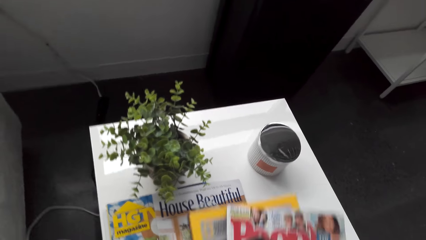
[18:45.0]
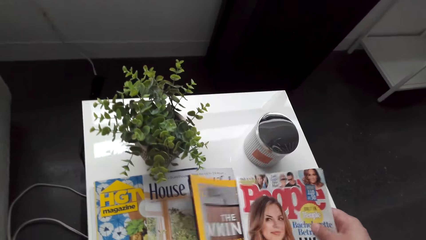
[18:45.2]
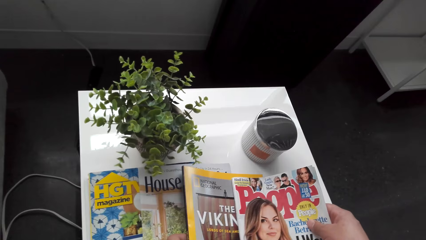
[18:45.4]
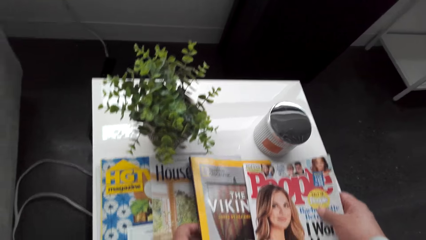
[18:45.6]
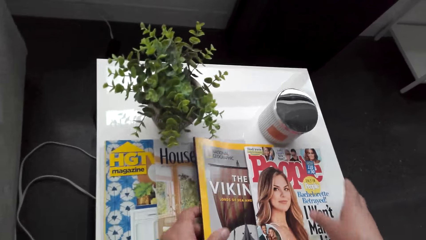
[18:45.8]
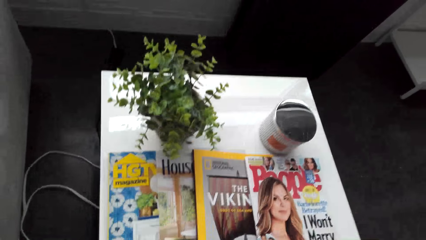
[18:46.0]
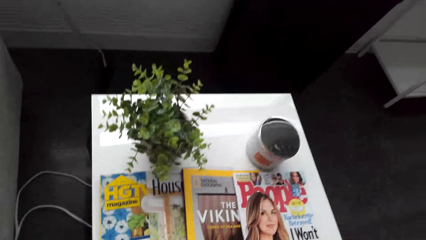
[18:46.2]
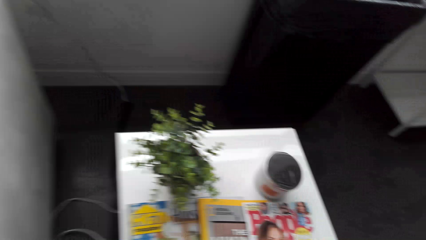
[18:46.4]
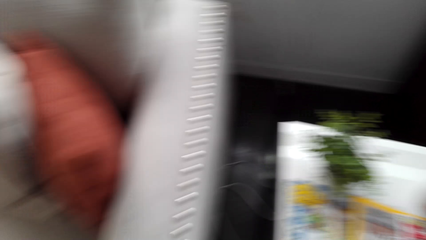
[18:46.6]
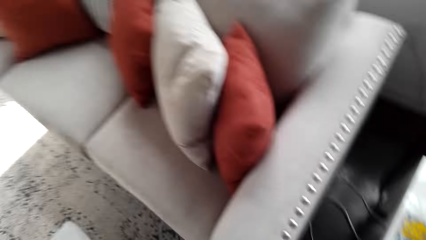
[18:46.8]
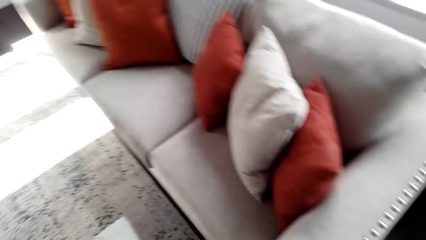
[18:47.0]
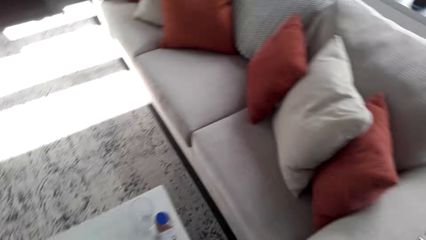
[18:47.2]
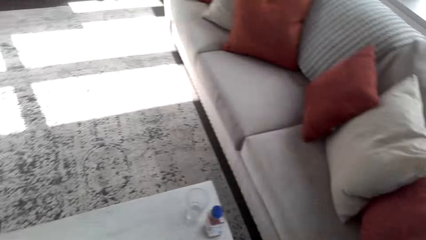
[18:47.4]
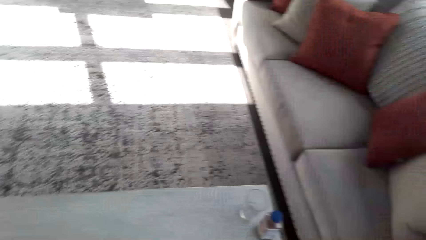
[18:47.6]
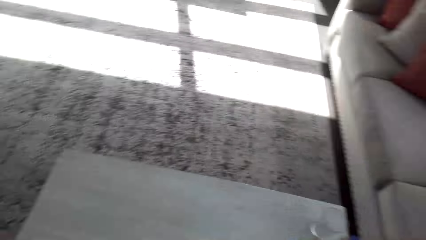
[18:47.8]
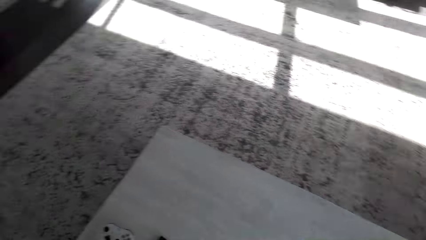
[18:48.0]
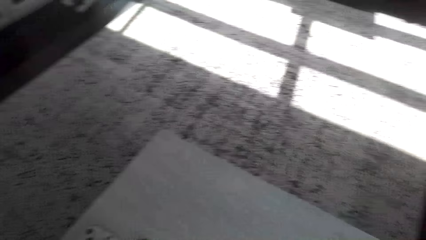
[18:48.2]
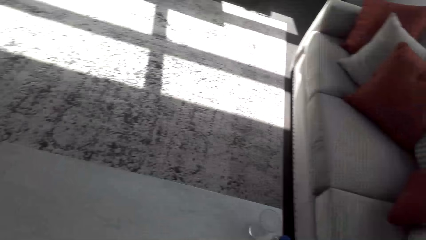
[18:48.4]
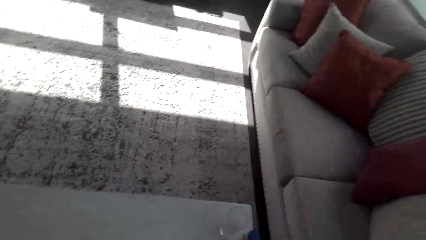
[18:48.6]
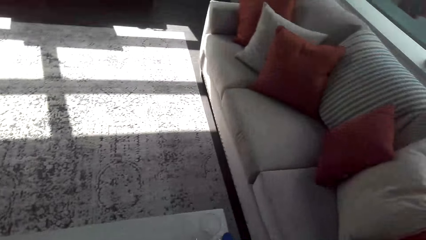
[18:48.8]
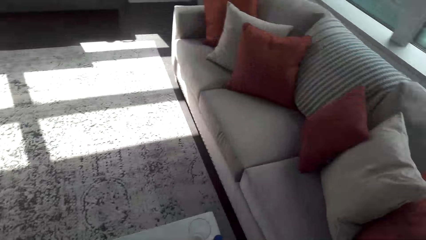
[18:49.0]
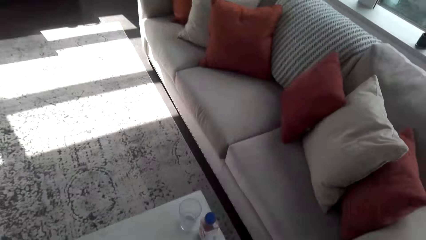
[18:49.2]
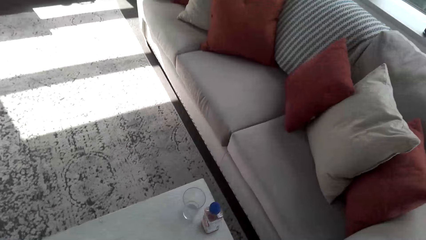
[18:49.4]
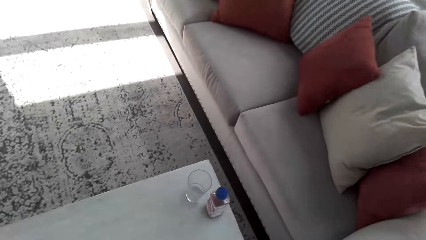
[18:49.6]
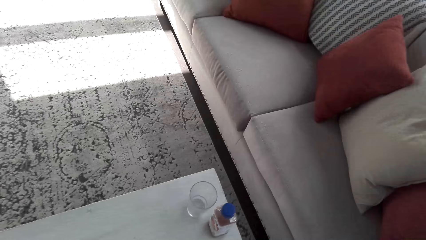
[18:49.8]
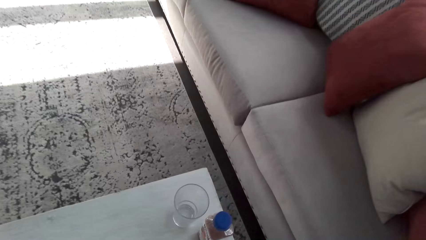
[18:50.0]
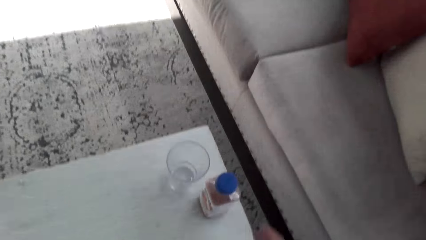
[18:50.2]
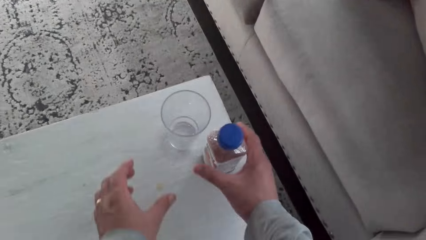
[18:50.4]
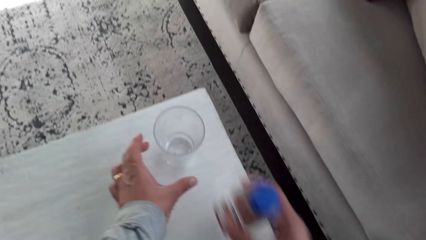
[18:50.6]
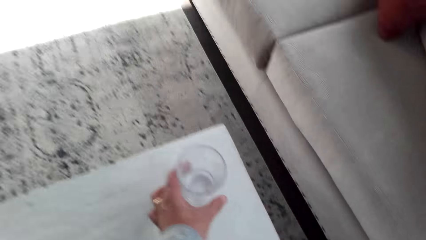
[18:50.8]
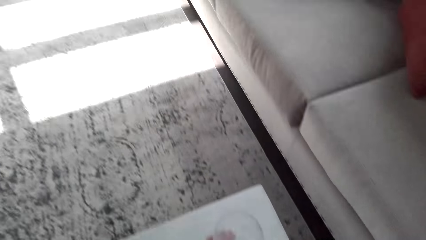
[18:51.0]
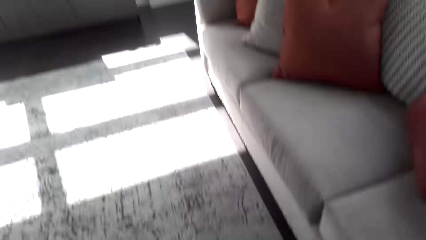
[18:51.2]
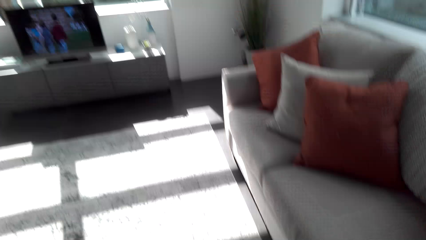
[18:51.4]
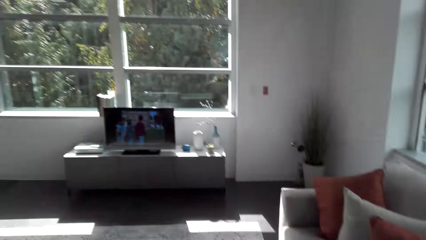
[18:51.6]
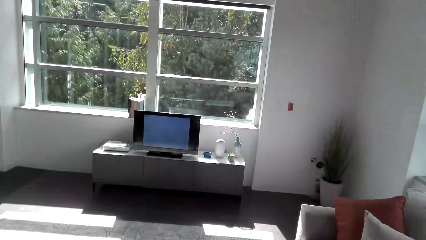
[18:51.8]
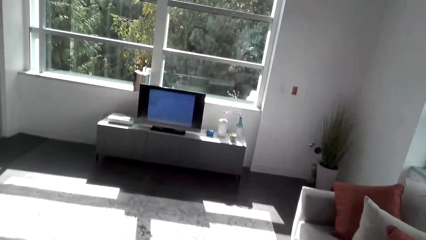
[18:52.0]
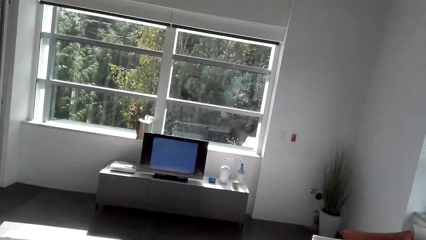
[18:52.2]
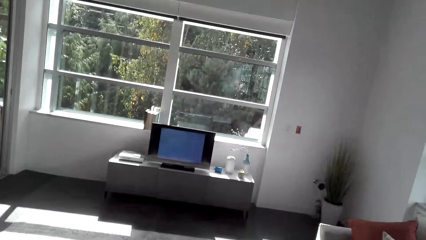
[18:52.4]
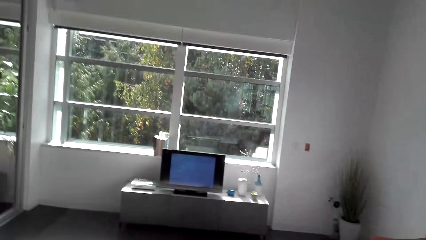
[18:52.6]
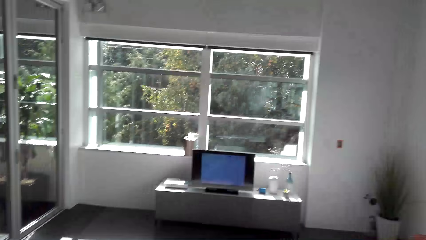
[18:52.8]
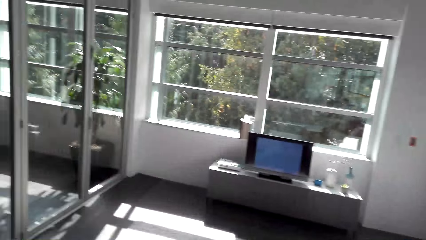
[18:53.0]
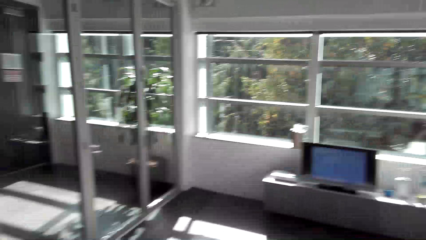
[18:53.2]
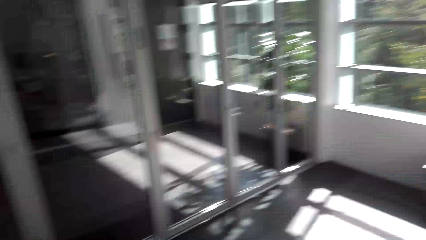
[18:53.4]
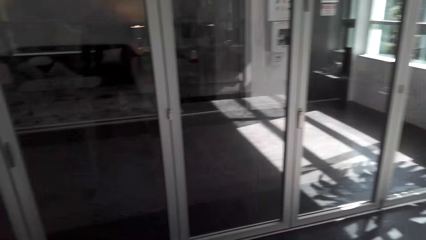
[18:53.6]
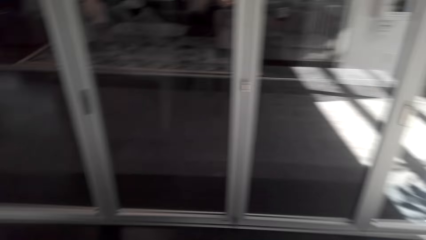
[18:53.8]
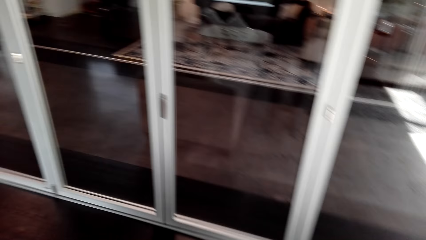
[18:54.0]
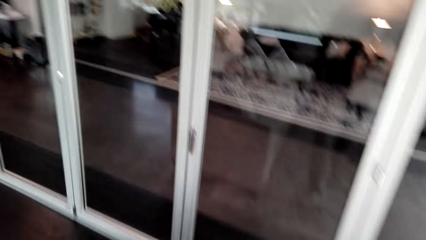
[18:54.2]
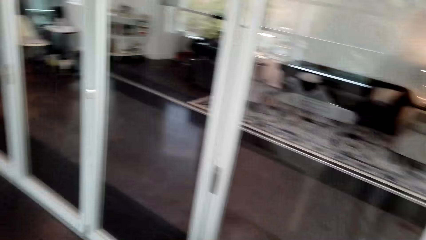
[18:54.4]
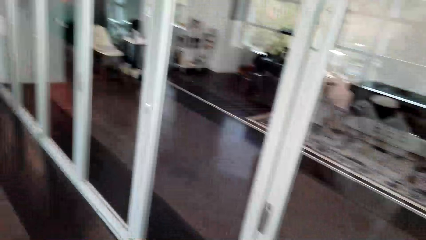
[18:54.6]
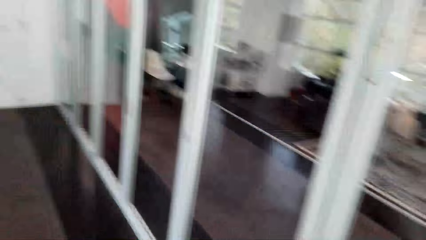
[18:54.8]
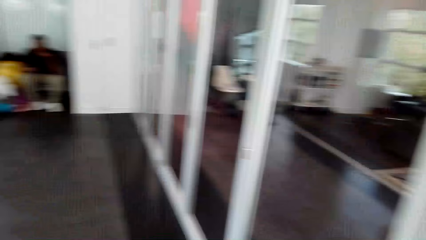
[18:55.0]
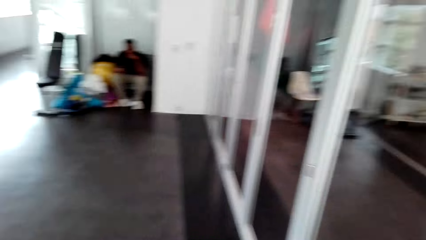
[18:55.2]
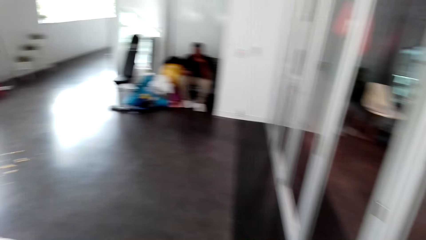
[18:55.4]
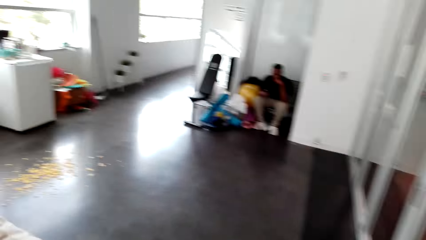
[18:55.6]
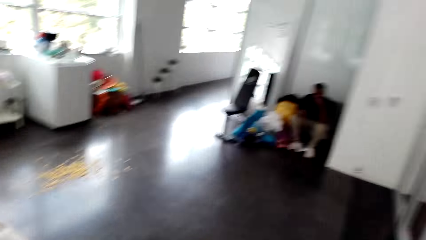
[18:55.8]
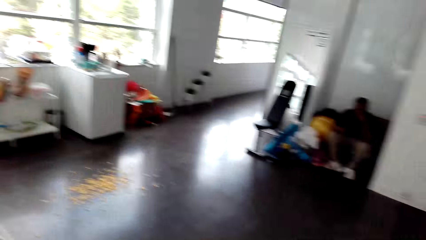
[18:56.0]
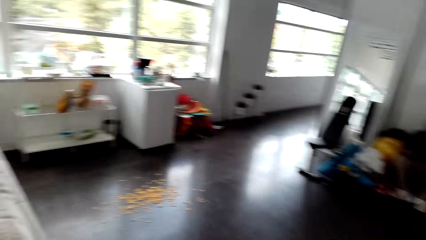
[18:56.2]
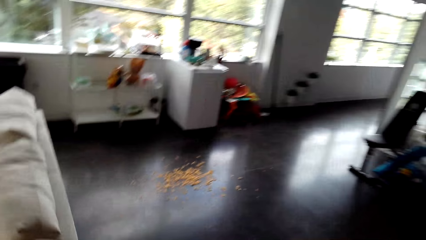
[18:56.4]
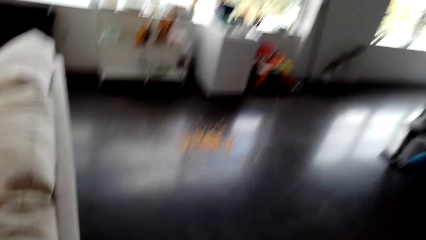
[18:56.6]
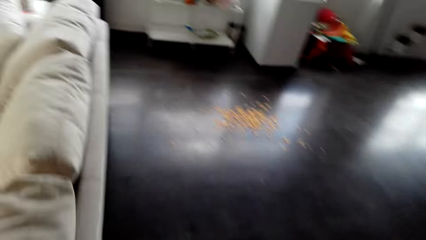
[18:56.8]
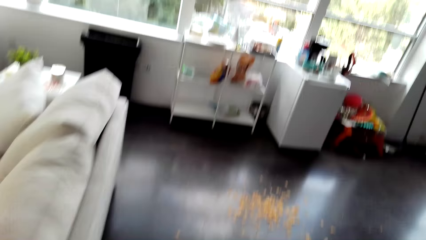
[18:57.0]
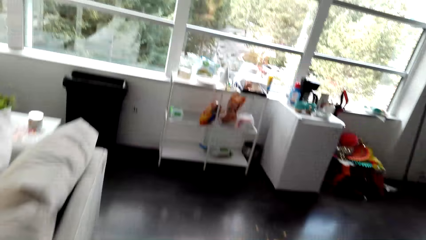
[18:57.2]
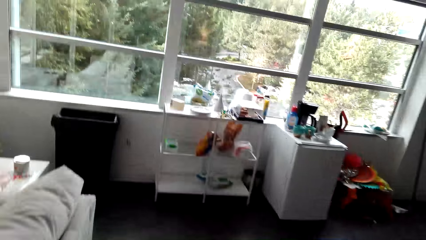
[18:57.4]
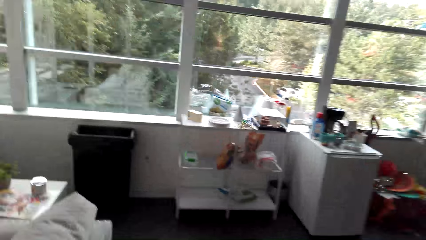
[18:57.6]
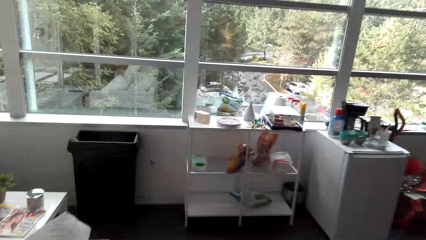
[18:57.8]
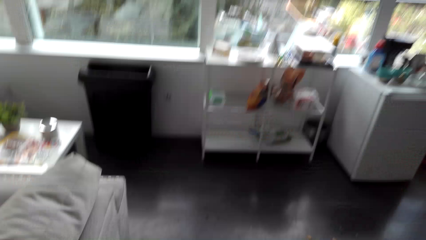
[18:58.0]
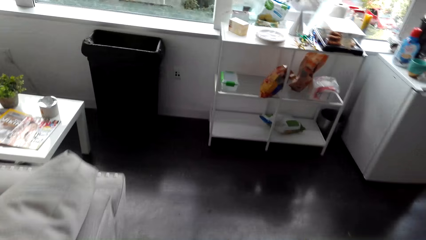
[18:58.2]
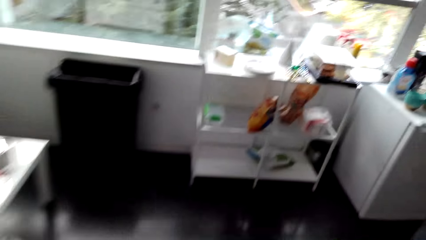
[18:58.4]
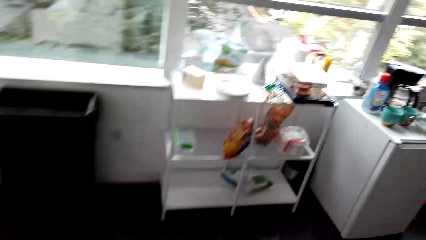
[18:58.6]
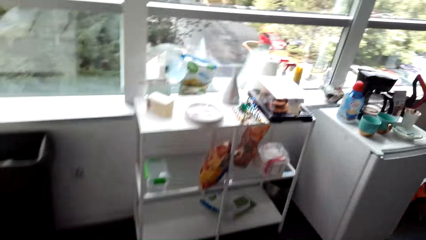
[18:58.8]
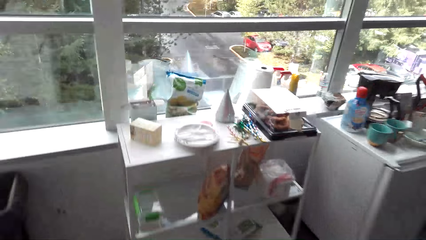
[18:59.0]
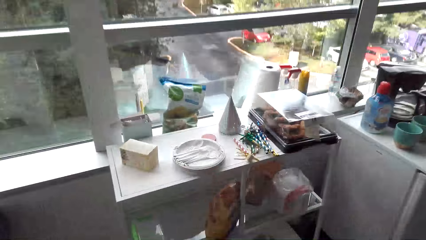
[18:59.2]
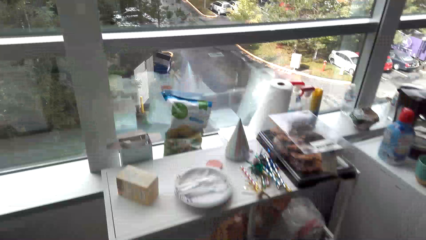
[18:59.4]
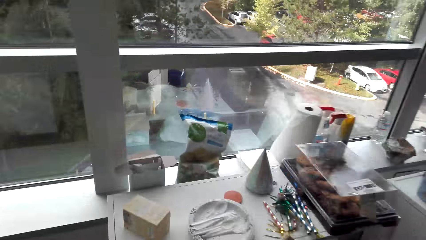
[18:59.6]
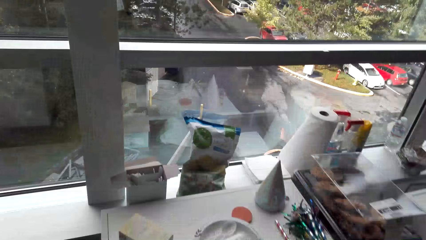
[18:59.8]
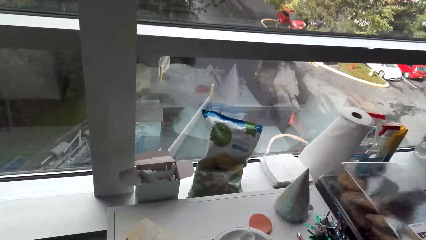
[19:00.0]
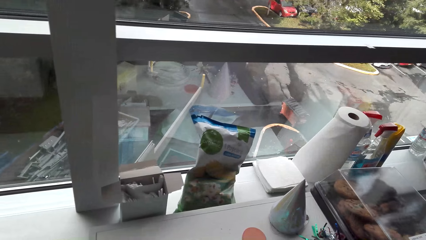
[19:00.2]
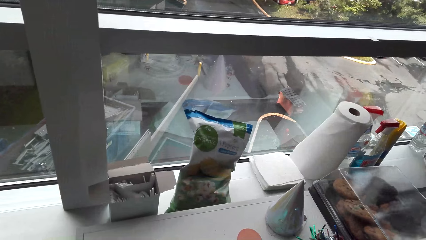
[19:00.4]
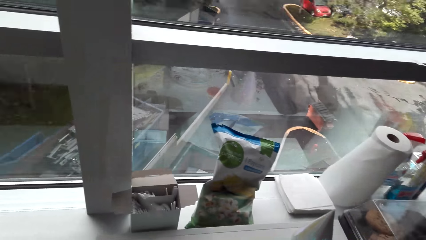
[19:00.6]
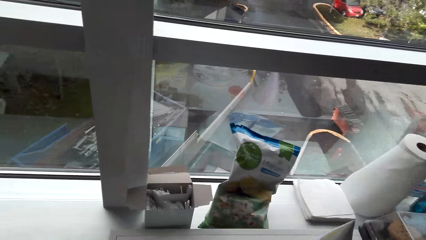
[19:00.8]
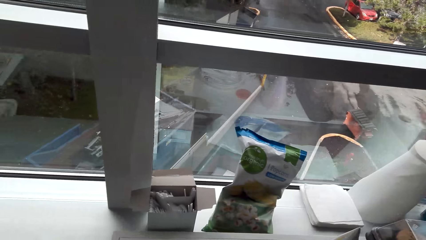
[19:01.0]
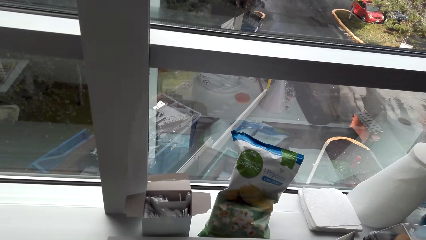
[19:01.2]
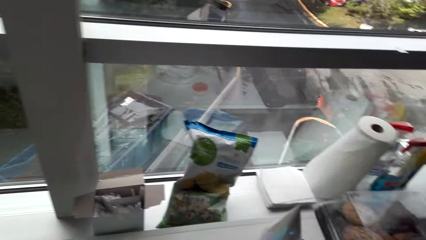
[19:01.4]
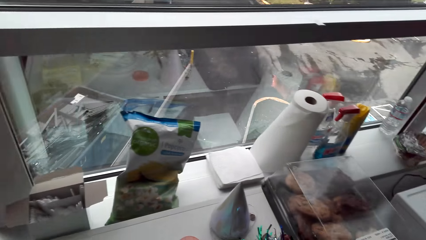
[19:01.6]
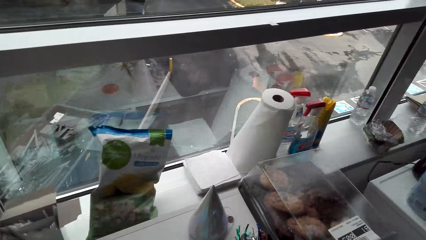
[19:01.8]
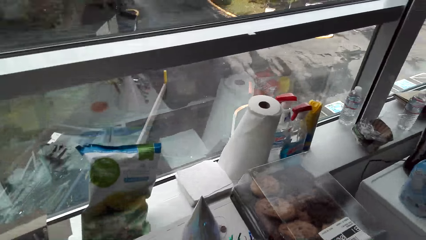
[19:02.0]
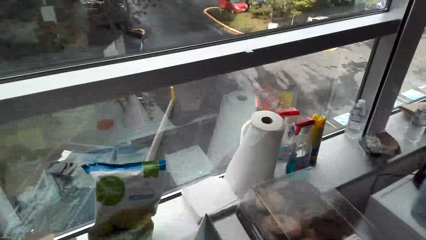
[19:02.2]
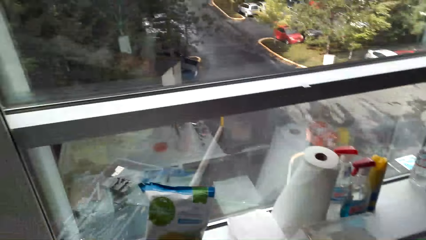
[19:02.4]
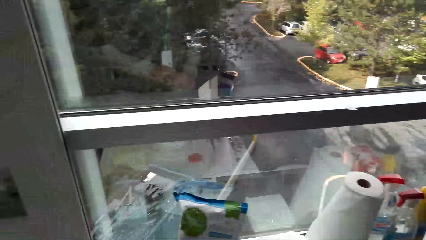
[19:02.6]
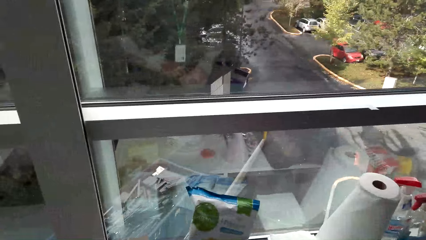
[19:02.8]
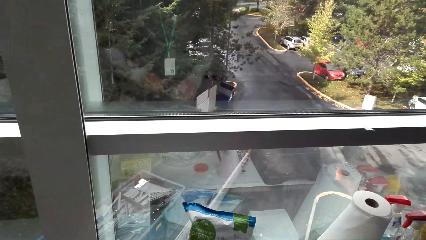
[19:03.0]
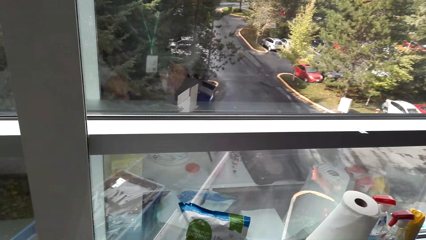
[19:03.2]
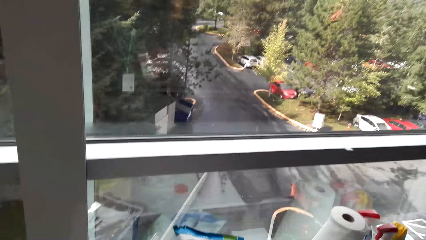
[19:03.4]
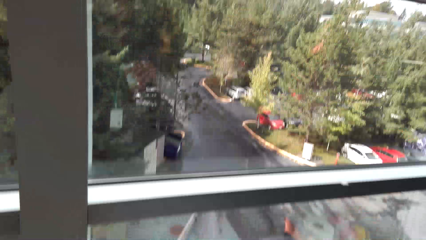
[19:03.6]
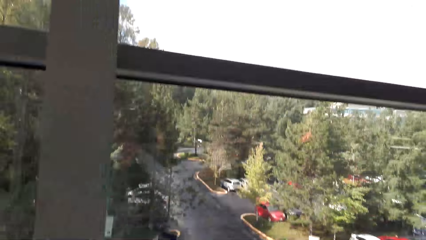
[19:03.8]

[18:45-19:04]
The camera wearer puts the magazine on top of the freezer. They move around the dining room. They pick up a glass of water and the bottle from the table. They move around the kitchen. They stand beside the table.
